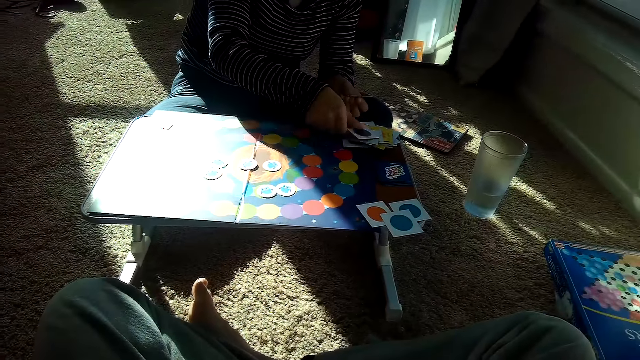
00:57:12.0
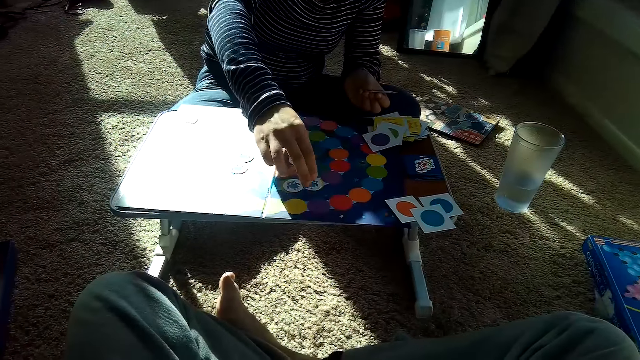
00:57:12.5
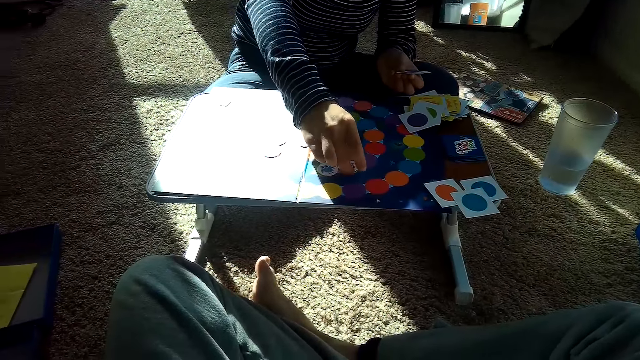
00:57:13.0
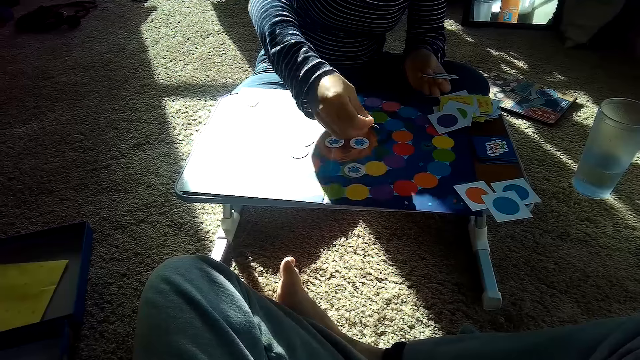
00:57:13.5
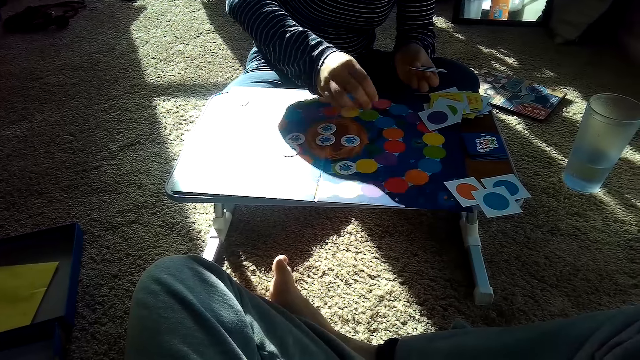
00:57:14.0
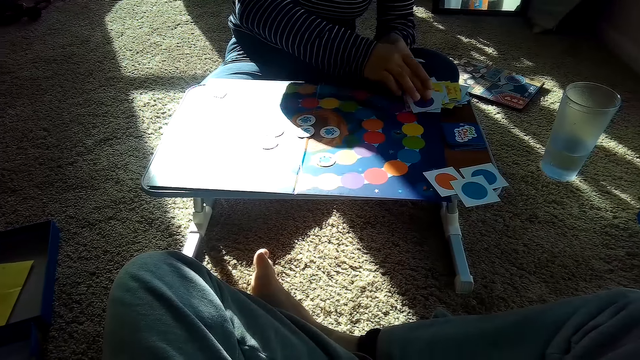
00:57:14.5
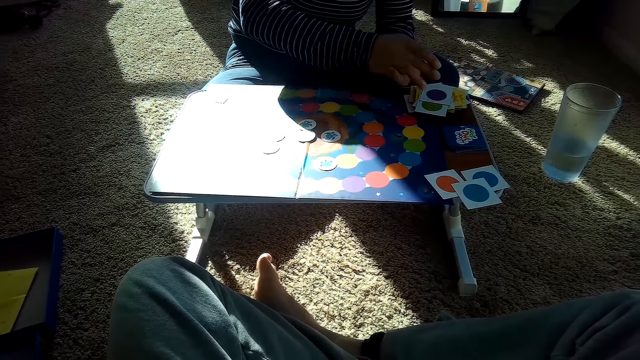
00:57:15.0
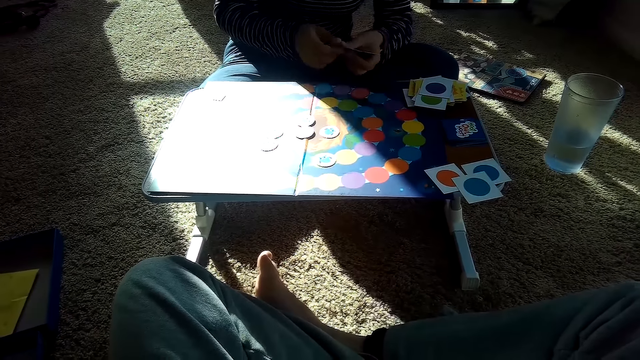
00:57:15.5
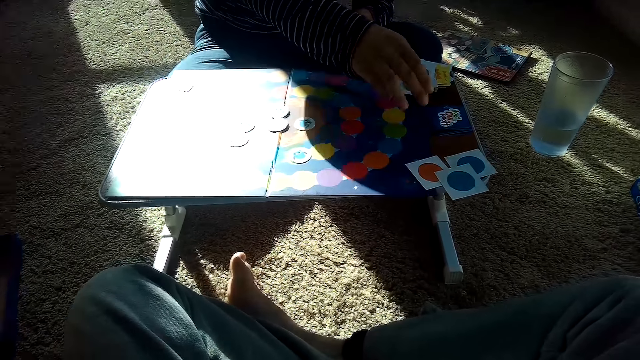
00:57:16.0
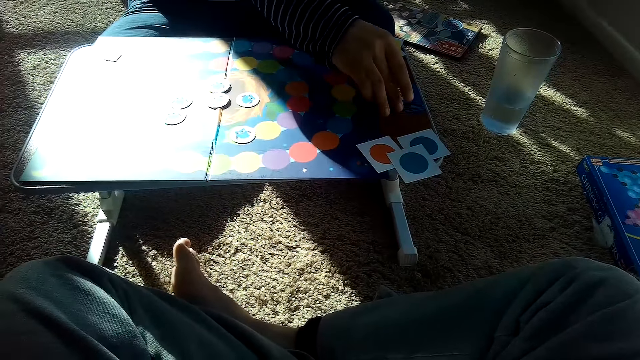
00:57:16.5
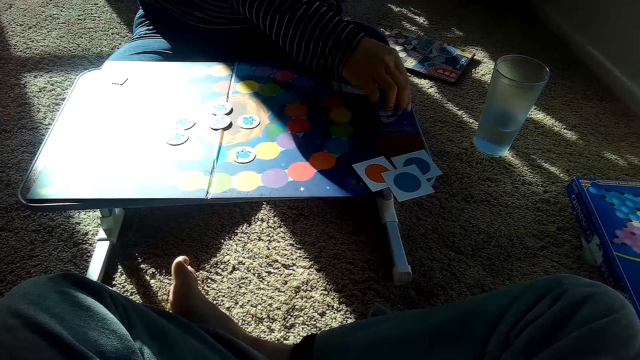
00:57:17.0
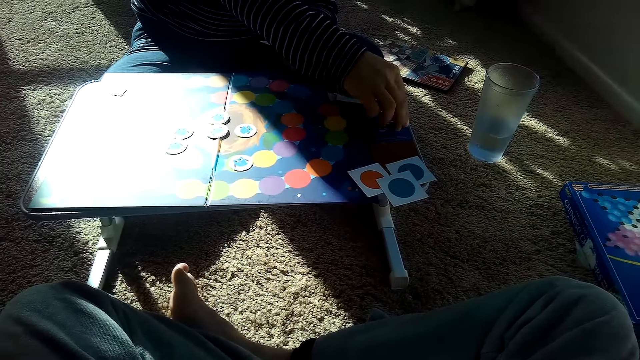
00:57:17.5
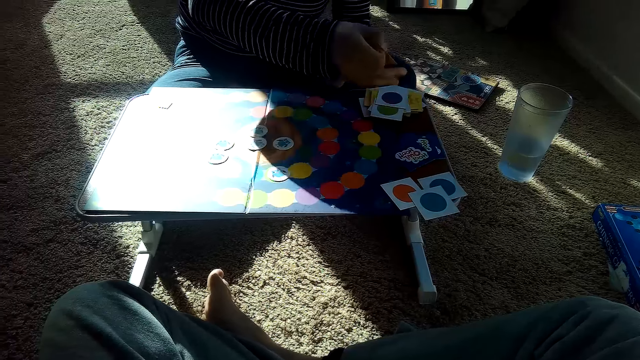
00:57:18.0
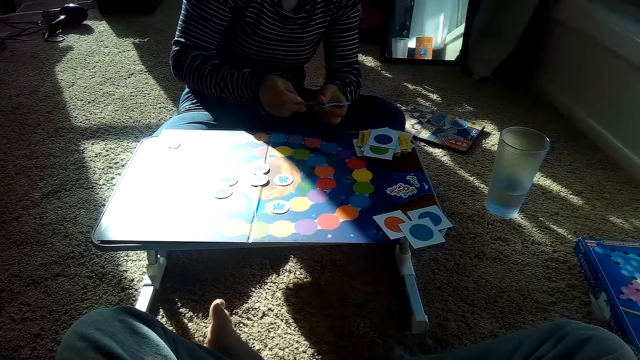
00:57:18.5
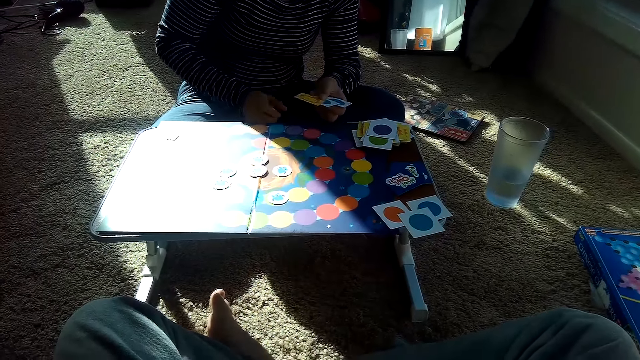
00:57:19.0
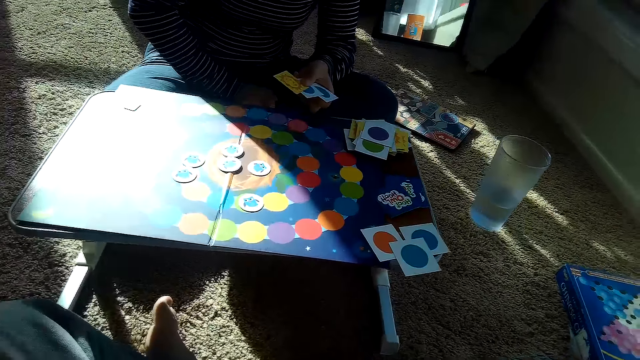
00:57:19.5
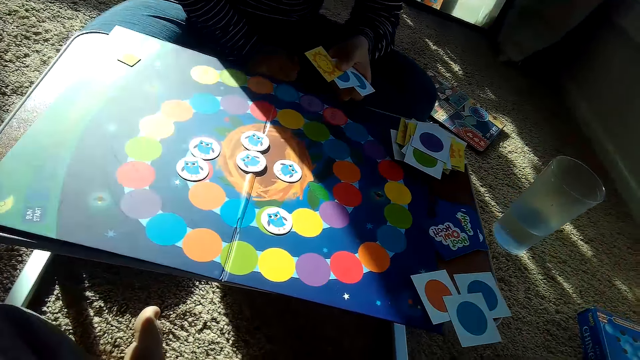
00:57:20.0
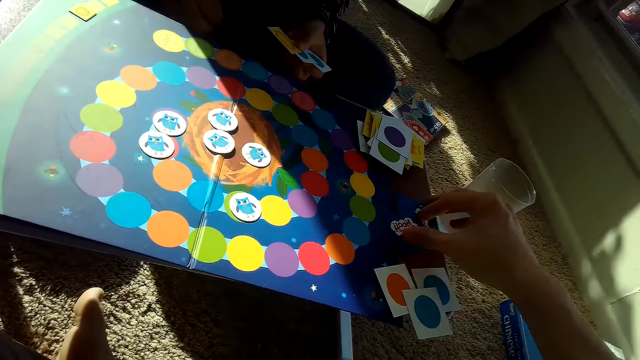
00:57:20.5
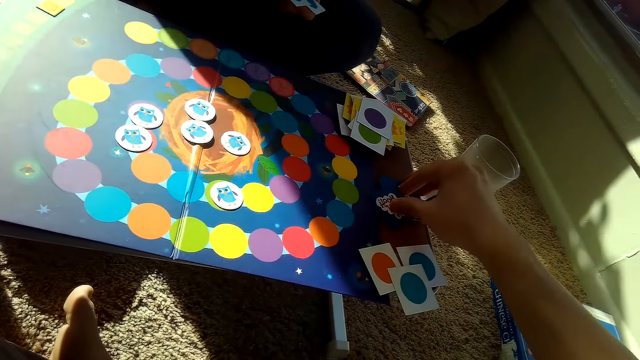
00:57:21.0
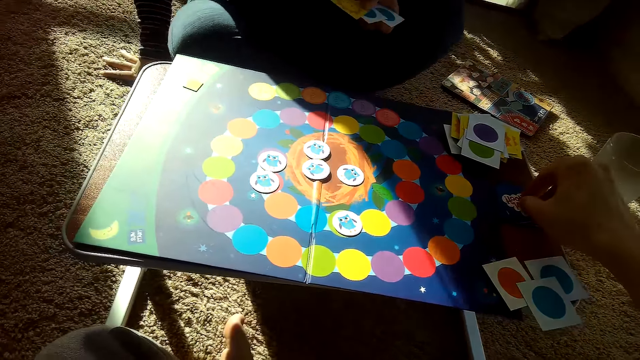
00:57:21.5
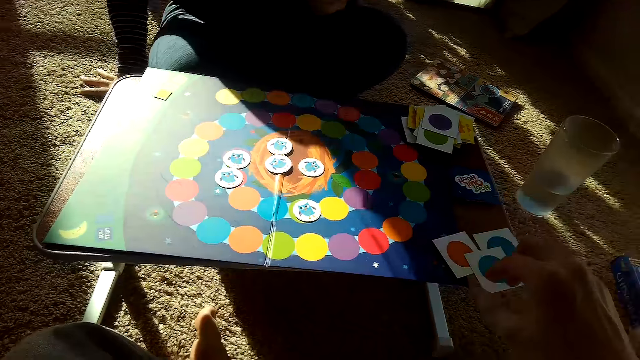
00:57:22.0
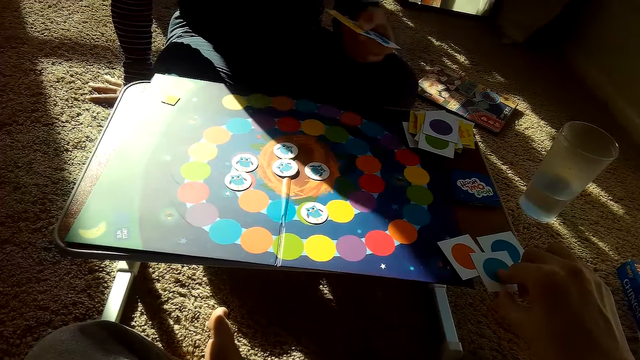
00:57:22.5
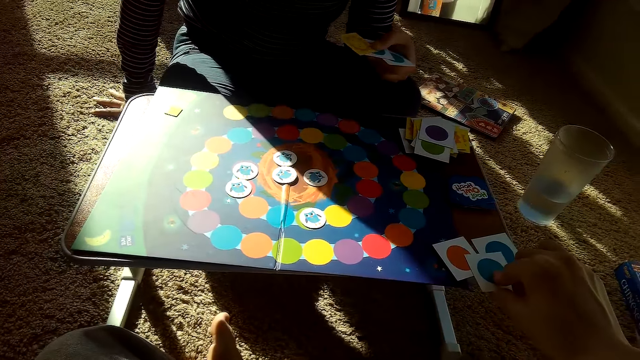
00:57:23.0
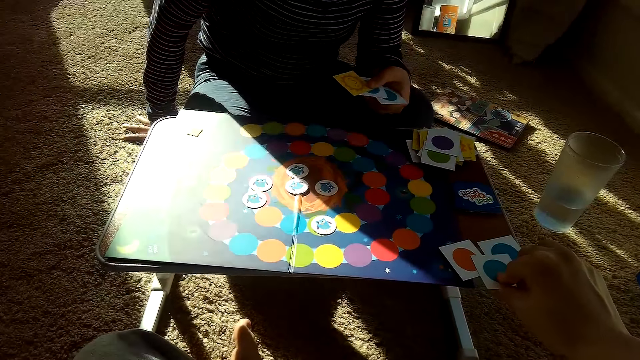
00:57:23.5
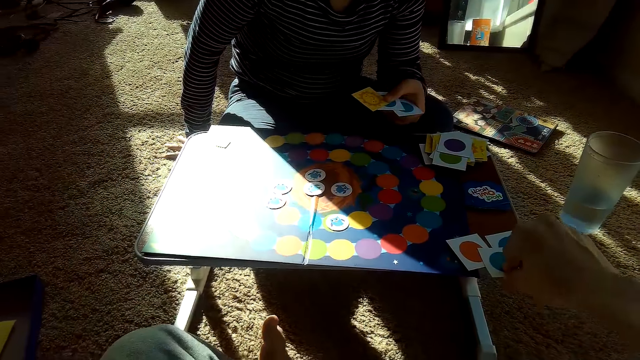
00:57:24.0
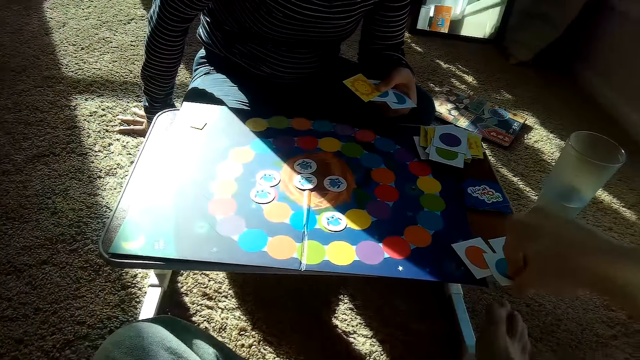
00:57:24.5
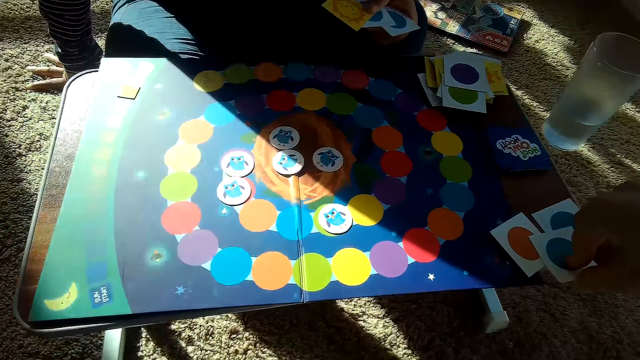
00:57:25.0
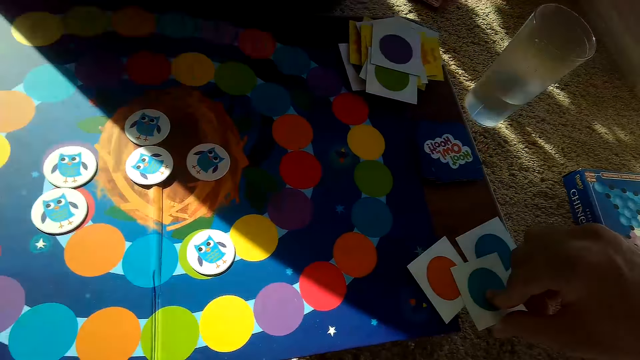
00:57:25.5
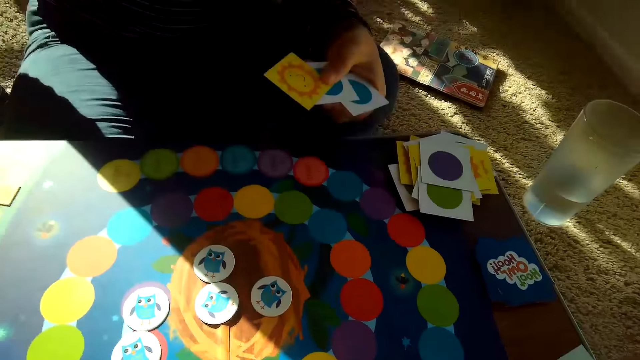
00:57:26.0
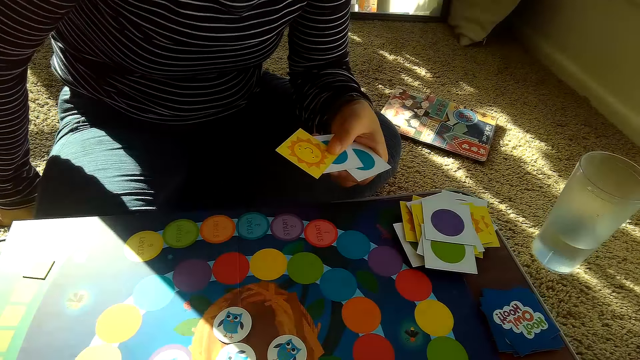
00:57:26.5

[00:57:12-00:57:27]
The partner places a card on her stack of cards on the table with her right hand. She moves a chip on the game board with her right hand. She picks a card, places the card on the game board and moves the cards. She picks a card from the stack of cards on the table with her right hand. The camera wearer picks a card from the stack of cards on the table with his right hand. He picks a card from his stack of cards on the table with his right hand. He presses a card on the table.

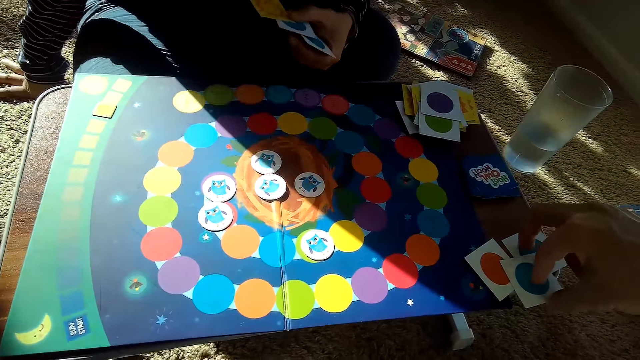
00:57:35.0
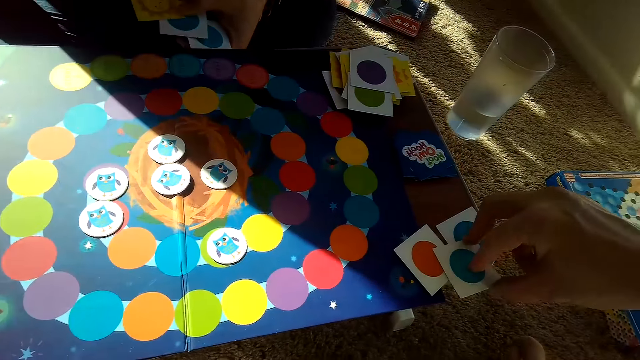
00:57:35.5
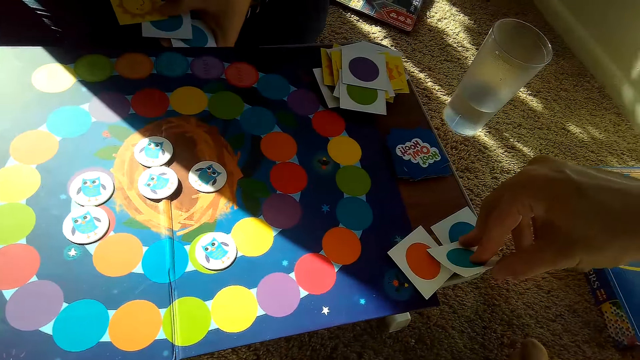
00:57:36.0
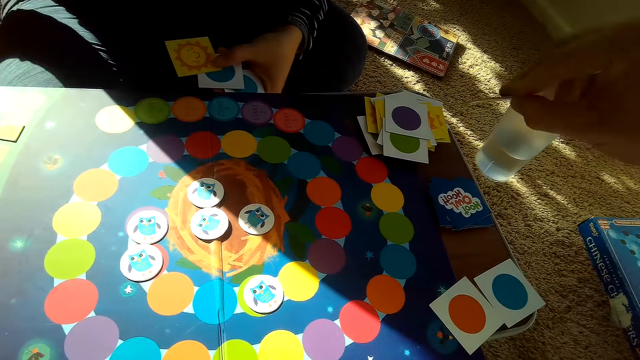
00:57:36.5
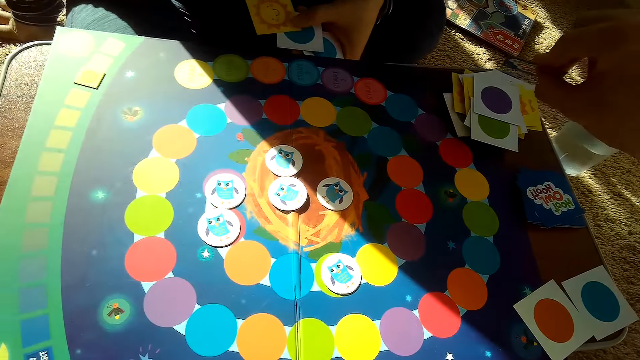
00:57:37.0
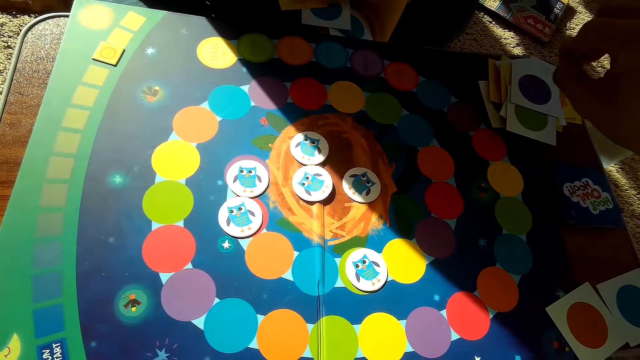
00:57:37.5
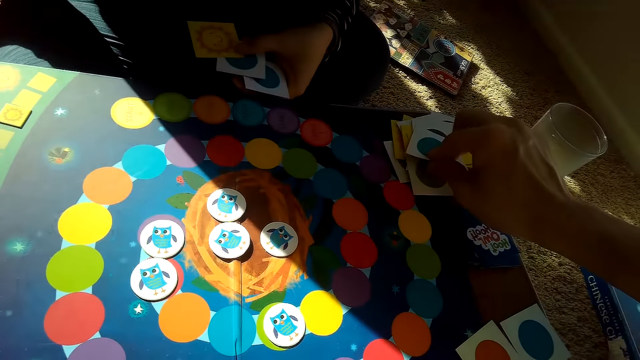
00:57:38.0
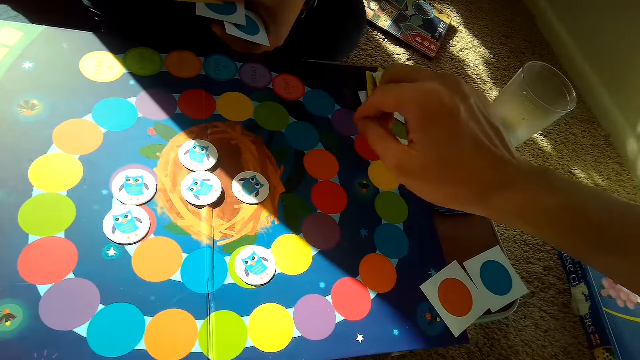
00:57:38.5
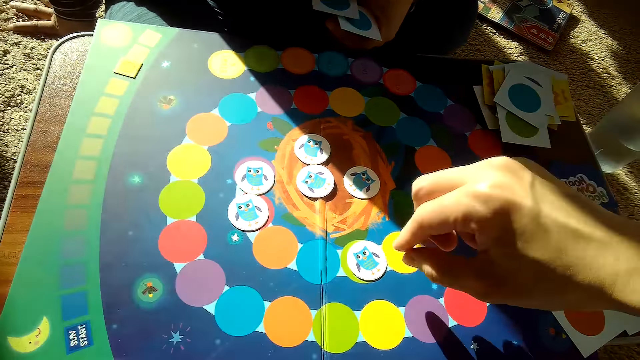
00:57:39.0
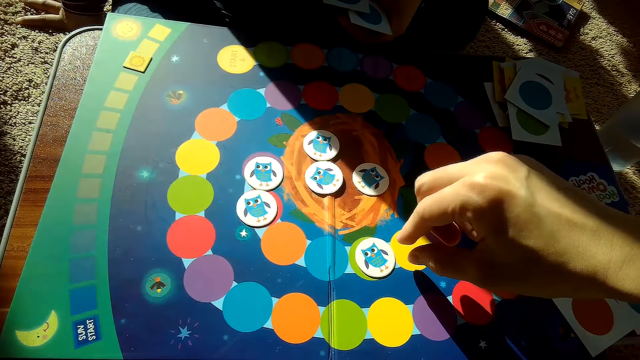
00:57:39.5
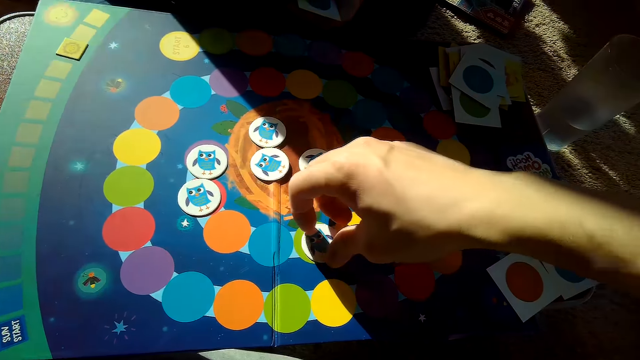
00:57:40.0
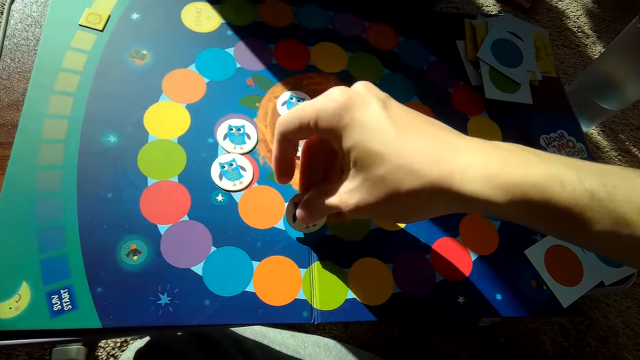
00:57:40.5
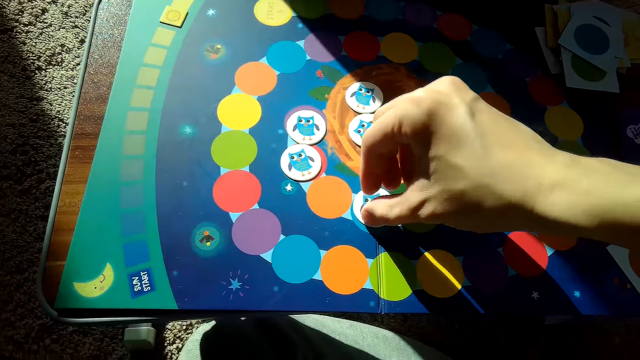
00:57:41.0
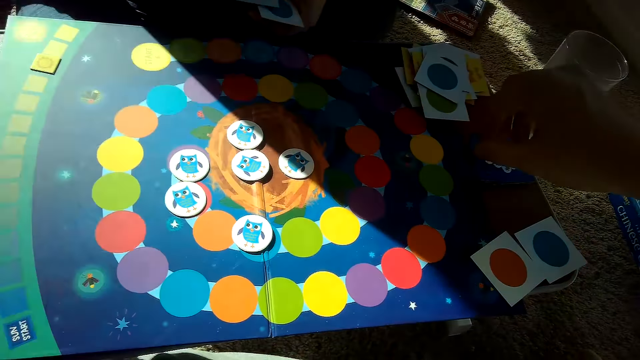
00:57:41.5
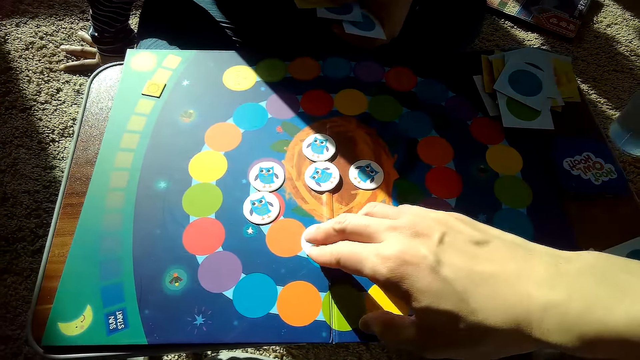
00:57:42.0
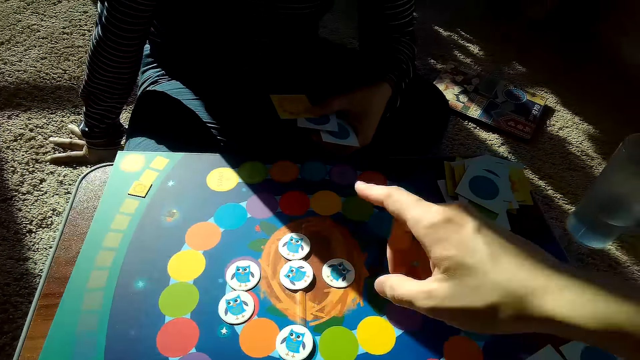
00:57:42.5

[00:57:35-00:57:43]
The camera wearer picks a card. He places the card on the partner's stack of cards on the table with his right hand. He picks a card. He moves a chip on the game board with his right hand. He places the card on the game board. He touches the card.
